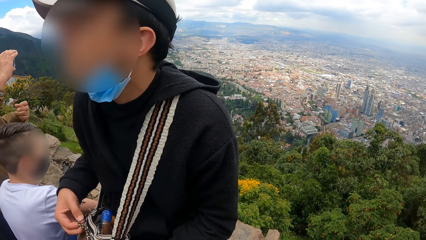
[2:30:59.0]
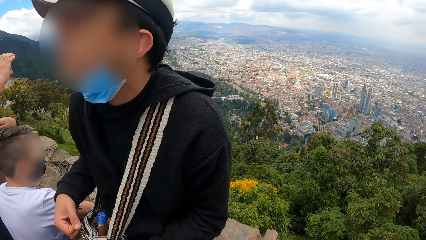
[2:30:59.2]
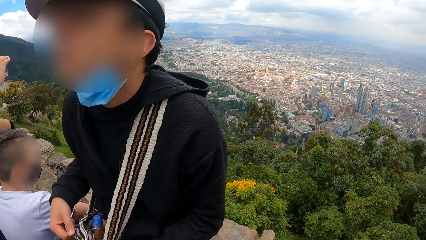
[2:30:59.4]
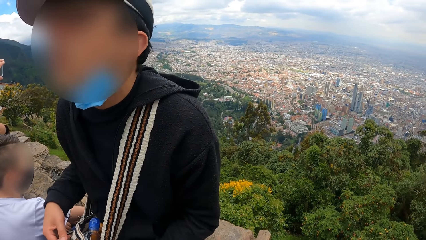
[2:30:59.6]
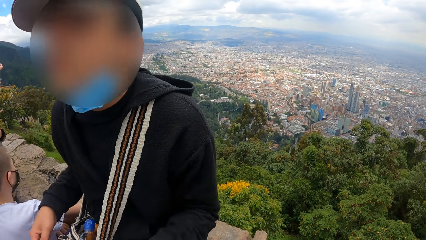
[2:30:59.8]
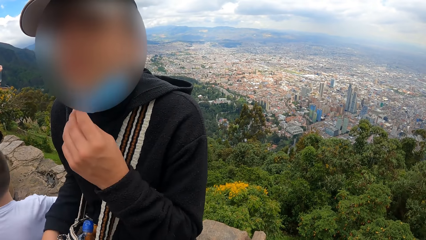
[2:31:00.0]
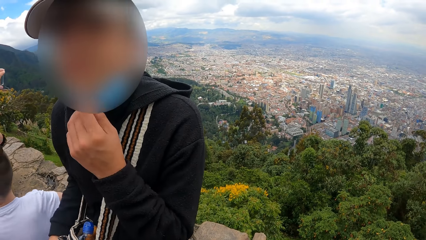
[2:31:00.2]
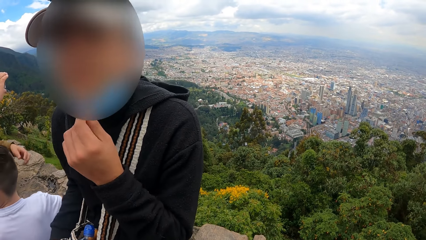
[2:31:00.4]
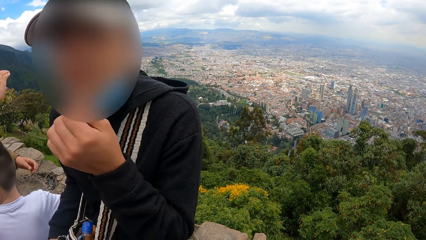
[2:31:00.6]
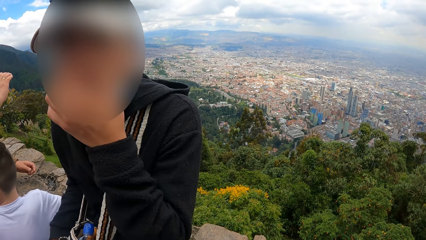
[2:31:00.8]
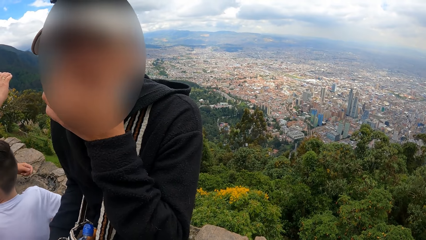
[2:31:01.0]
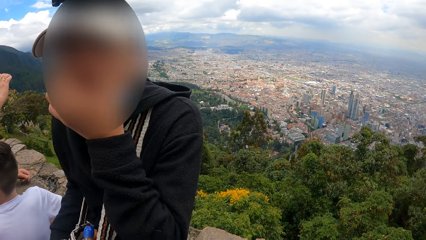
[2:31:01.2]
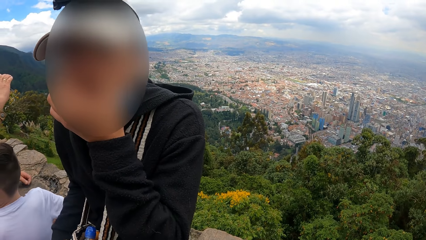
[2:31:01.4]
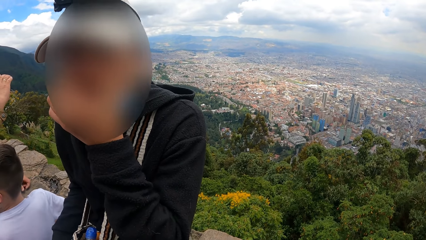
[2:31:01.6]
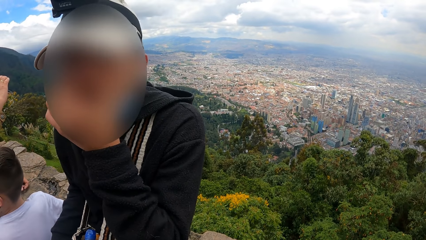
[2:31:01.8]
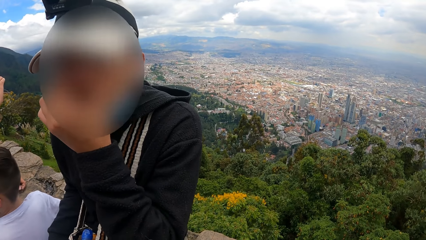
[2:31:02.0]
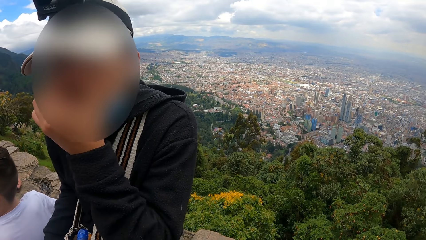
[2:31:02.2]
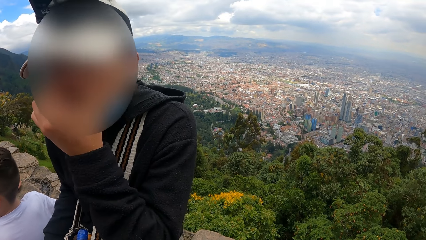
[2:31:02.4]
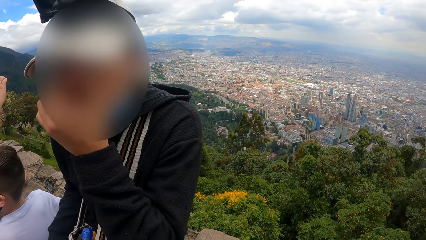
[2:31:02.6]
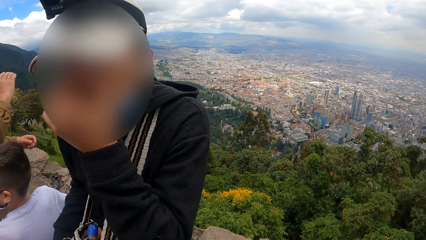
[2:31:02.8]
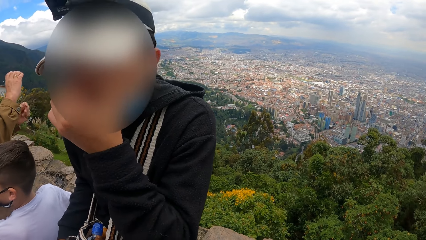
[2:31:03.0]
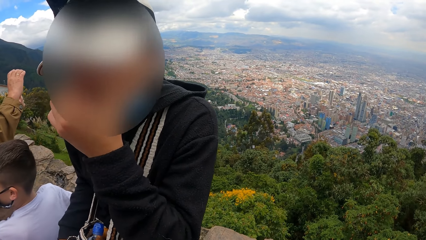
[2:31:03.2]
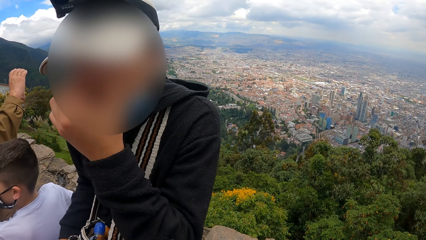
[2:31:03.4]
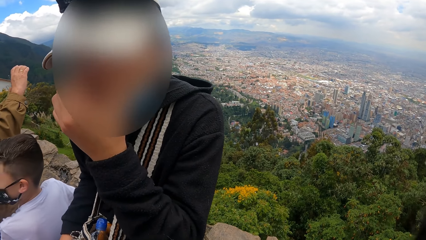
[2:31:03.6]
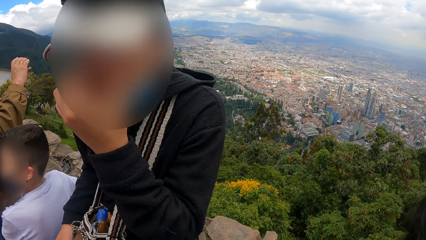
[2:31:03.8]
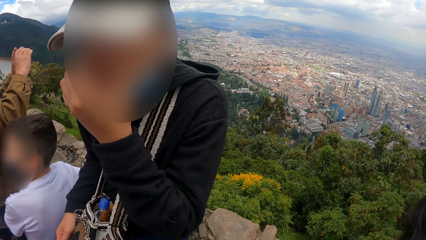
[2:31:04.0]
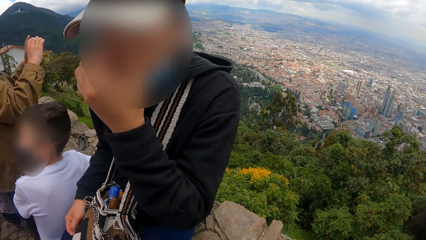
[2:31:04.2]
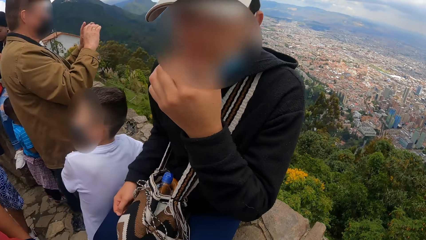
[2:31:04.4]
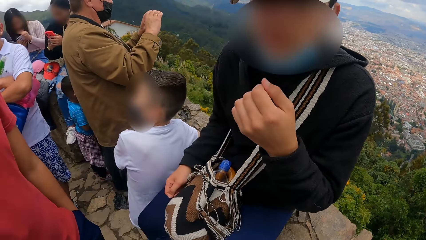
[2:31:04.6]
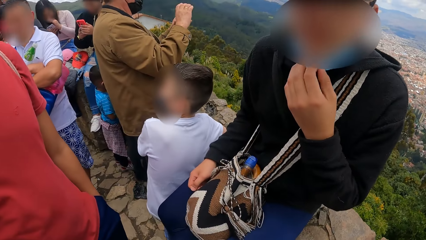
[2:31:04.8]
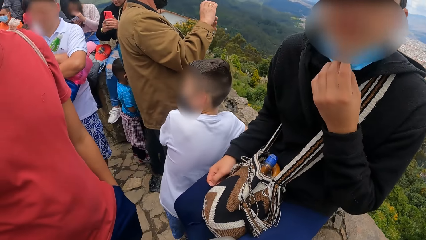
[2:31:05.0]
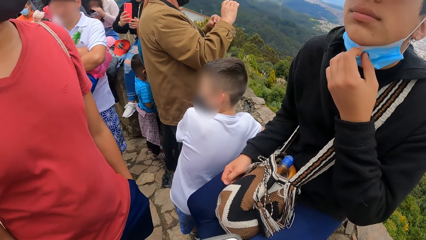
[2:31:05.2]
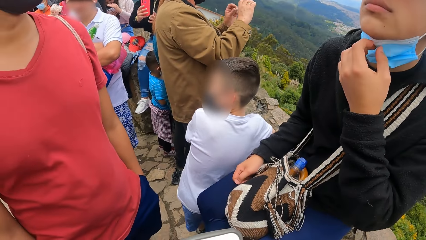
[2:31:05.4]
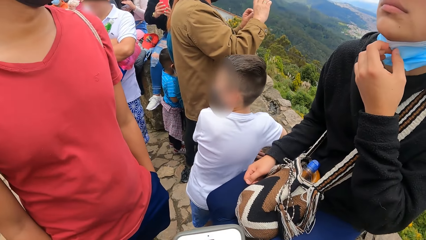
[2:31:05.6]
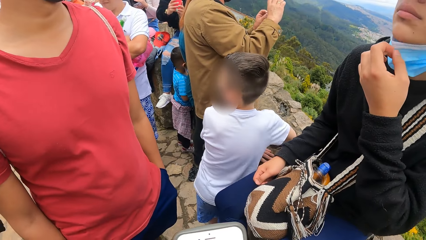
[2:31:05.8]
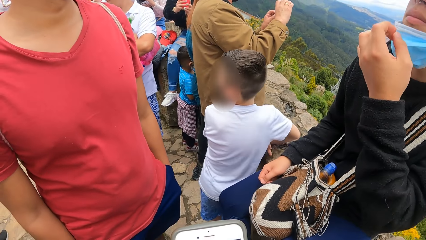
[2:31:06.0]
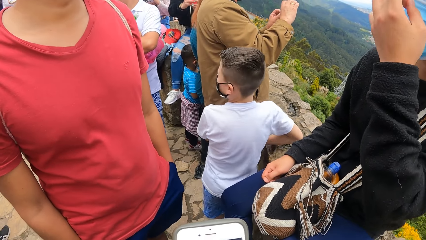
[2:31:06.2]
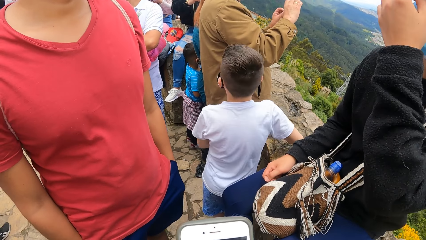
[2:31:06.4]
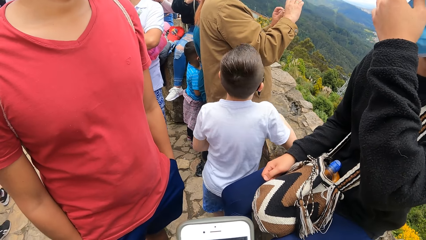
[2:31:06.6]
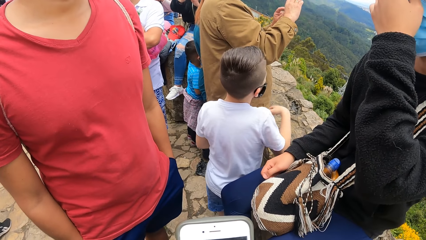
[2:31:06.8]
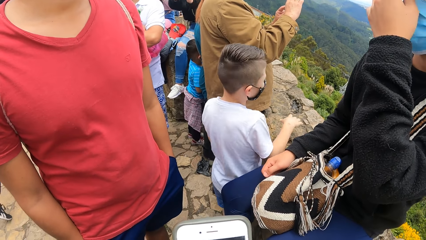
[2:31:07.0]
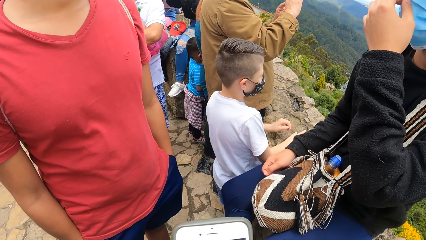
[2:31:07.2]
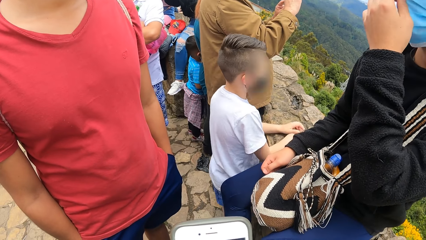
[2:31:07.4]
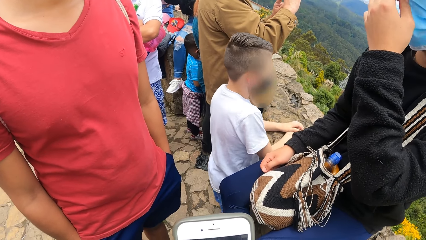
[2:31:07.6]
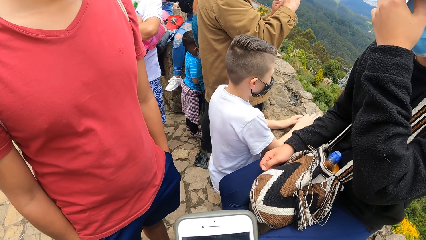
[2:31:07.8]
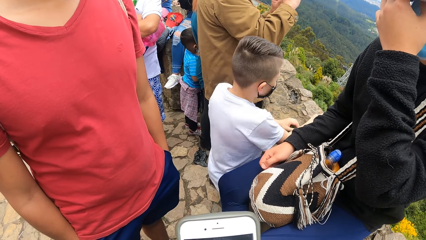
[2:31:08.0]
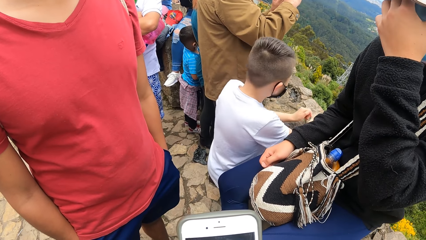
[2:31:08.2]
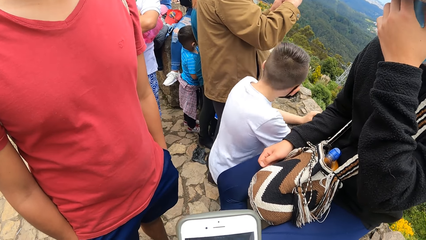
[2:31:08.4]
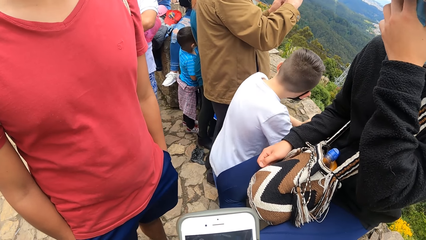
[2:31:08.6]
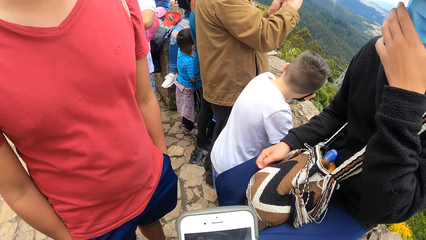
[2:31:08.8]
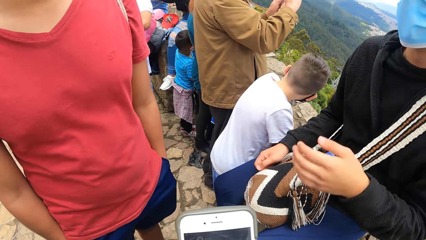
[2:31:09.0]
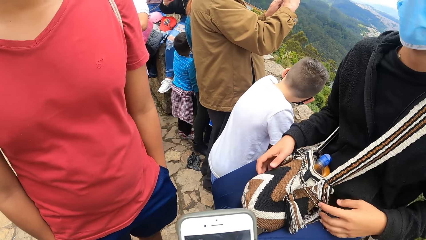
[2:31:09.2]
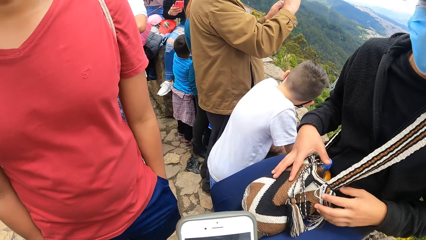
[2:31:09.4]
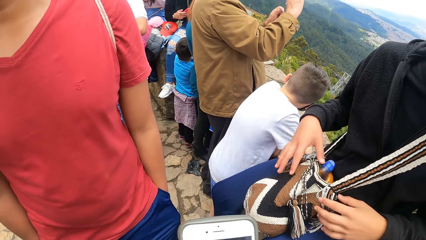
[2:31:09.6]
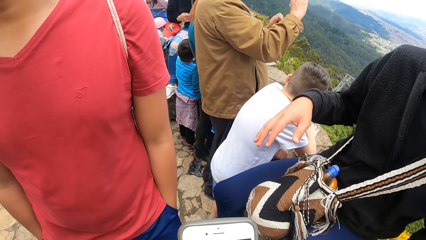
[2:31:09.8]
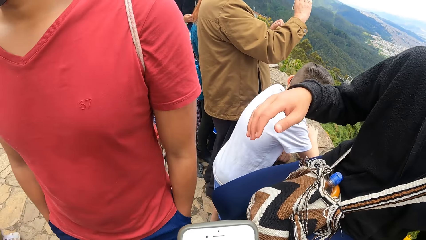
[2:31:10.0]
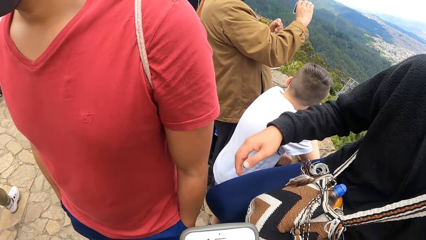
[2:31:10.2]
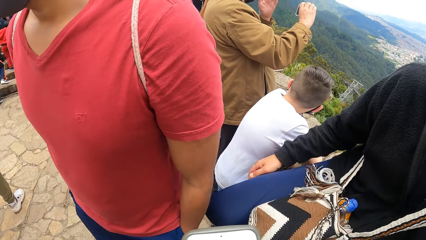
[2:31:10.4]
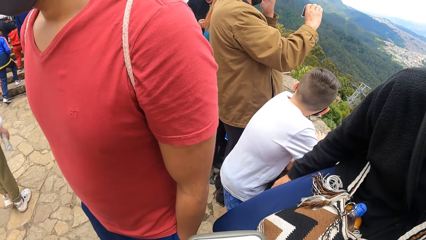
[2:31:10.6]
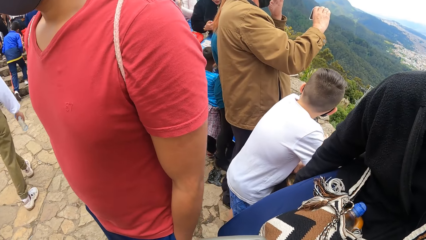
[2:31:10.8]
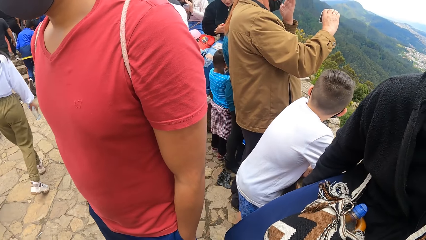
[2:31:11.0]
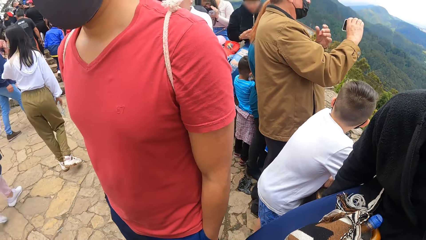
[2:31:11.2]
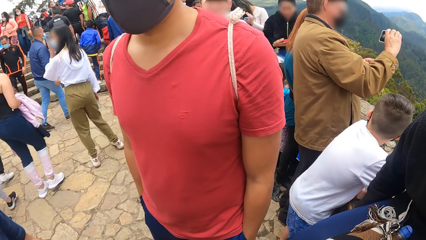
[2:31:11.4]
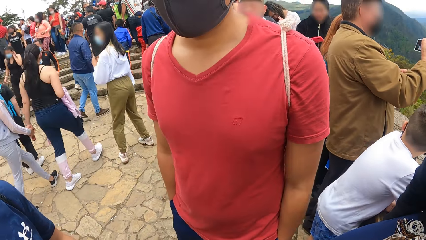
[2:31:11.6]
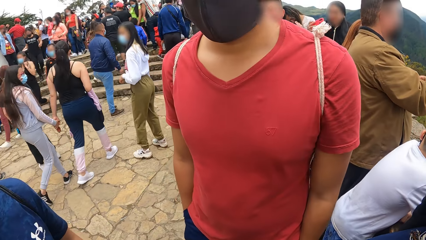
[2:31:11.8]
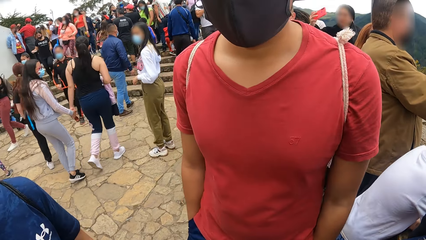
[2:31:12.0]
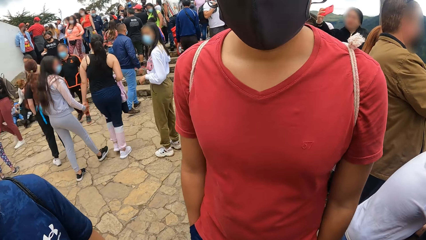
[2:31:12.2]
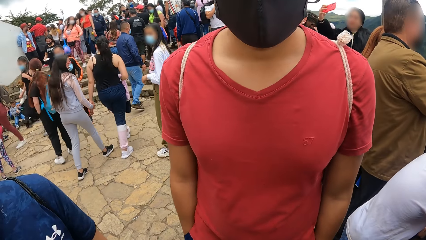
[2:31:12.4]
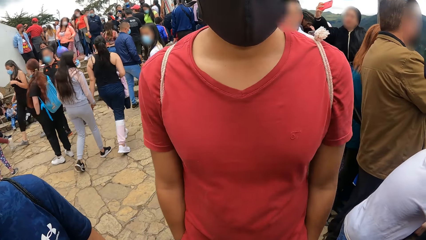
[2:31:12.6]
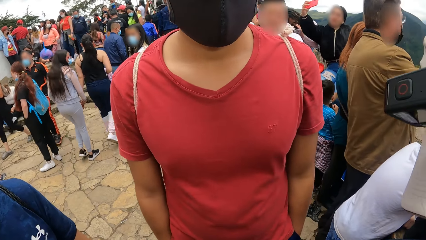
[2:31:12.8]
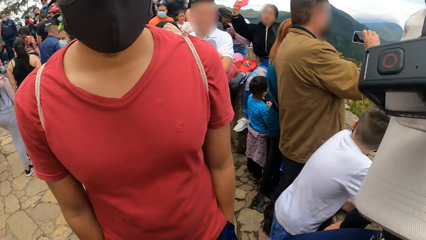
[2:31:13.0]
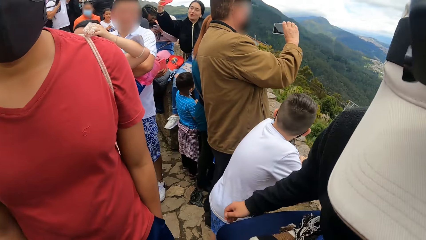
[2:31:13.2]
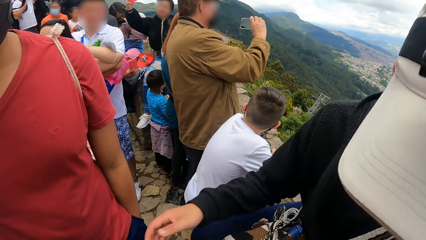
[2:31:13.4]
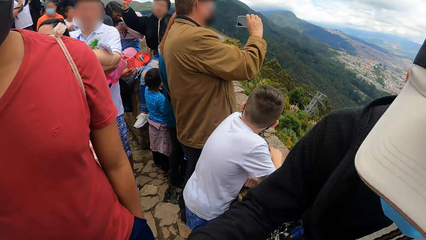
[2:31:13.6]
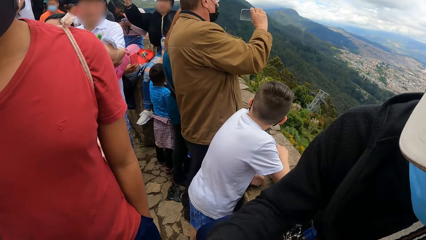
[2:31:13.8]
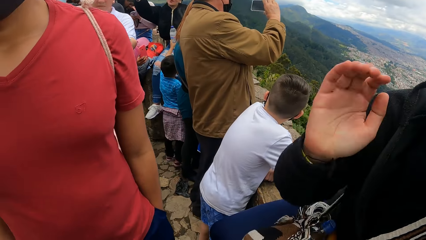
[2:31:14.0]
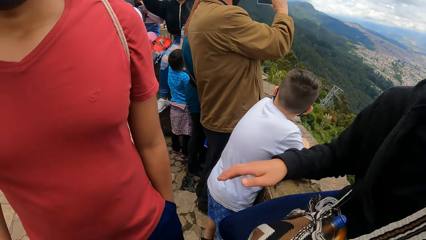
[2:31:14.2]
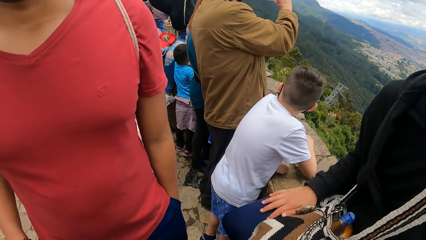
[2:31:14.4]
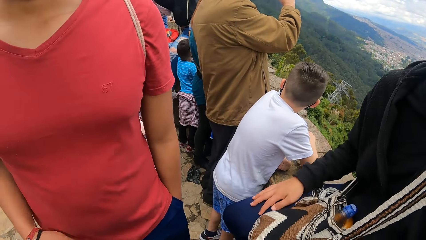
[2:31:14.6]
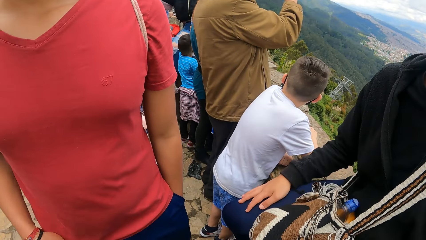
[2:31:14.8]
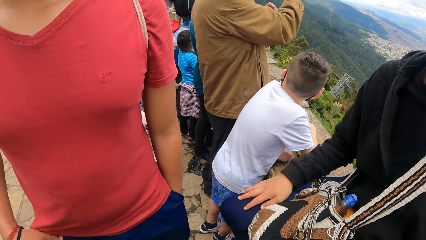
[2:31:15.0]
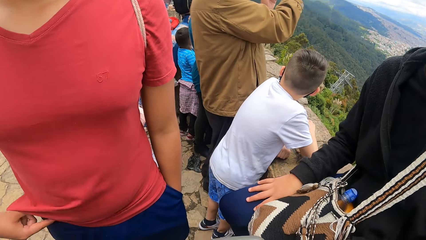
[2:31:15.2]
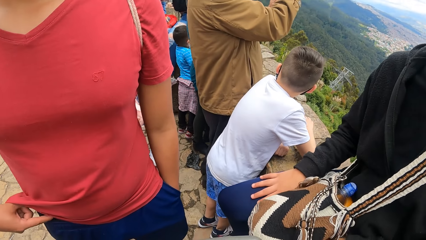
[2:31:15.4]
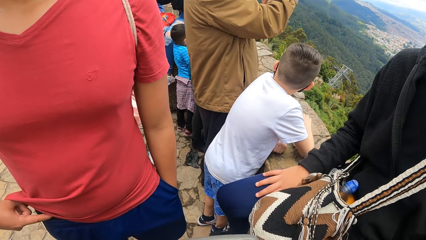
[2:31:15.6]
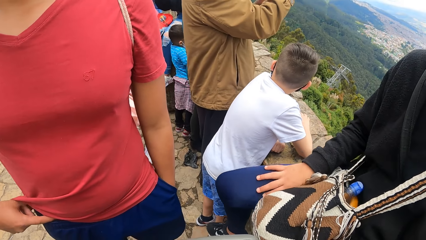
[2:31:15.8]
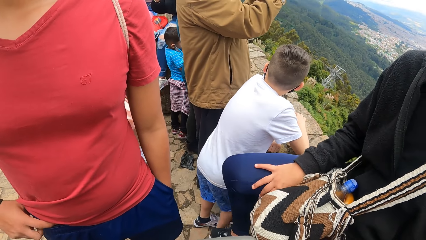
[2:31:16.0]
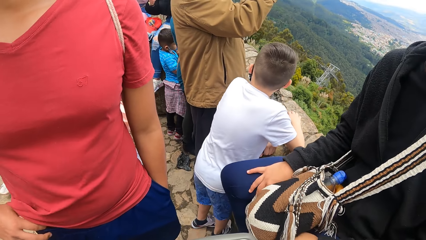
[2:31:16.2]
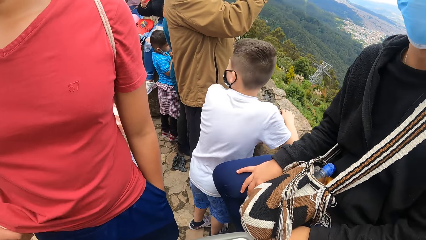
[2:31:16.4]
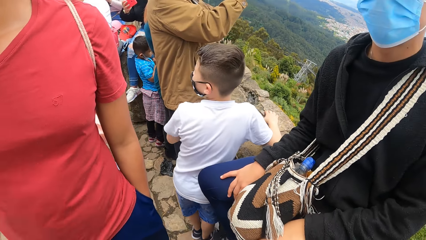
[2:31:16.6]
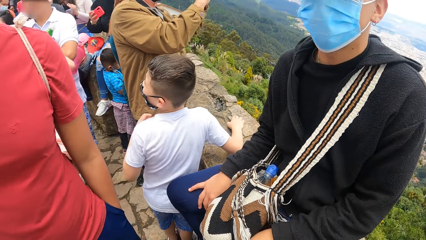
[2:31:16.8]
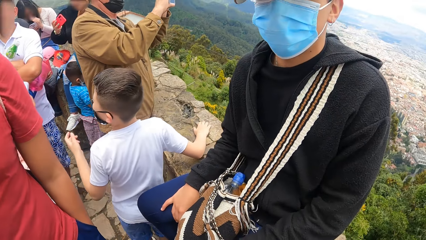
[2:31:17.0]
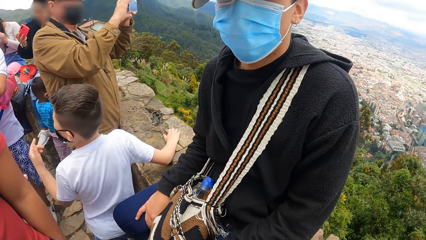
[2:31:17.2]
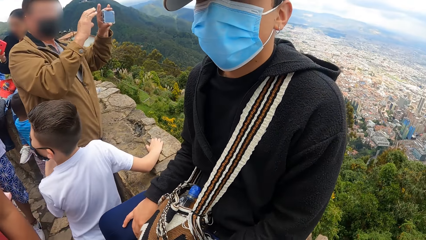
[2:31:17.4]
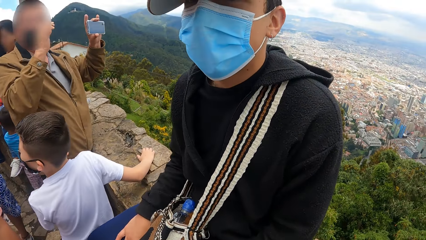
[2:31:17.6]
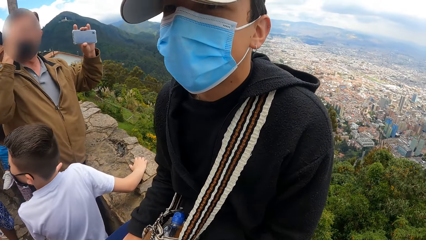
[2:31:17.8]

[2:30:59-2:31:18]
The camera wearer talks to a person and another person. The first person touches his face mask and touches his face. The camera wearer looks around. The first person wears his face mask. The camera wearer looks around. They speak to the first person. A man brings out his phone from his pocket with his right hand.
